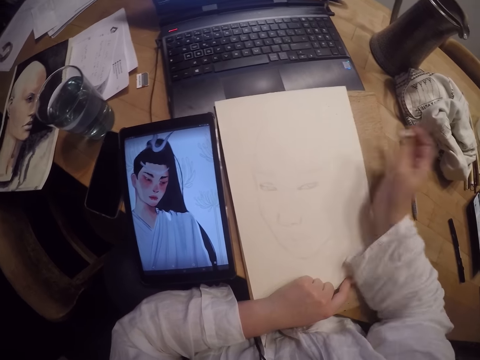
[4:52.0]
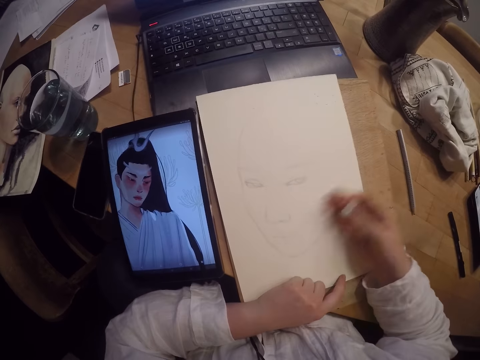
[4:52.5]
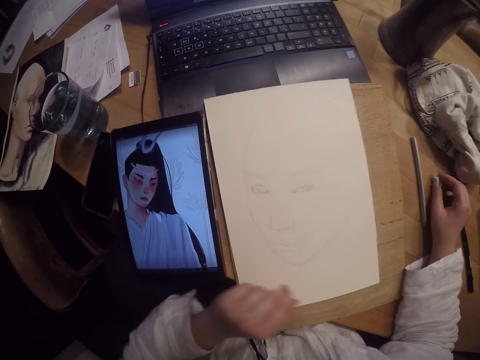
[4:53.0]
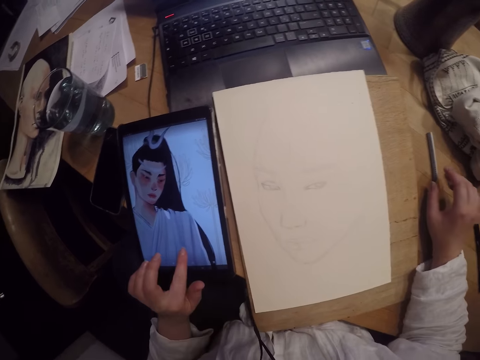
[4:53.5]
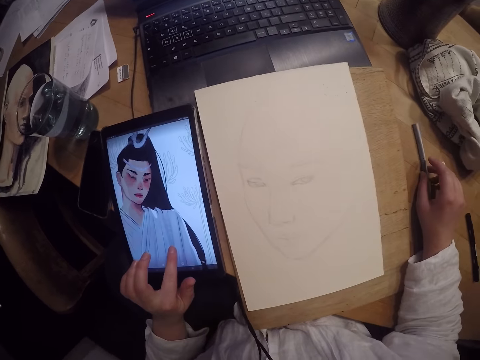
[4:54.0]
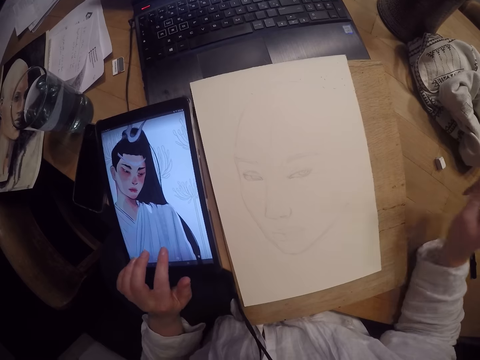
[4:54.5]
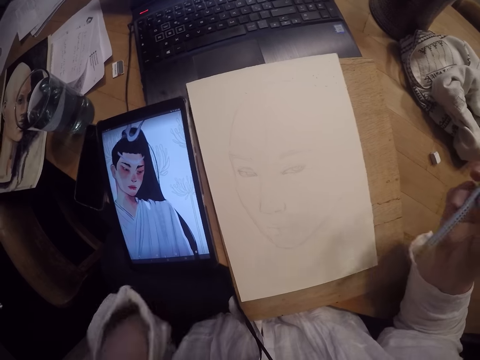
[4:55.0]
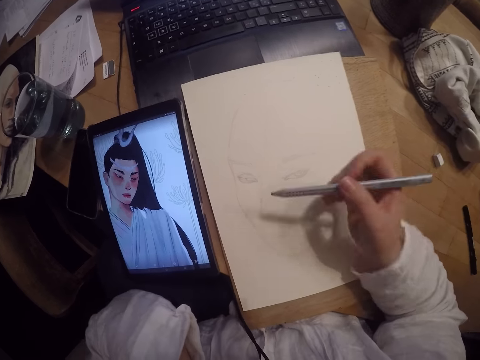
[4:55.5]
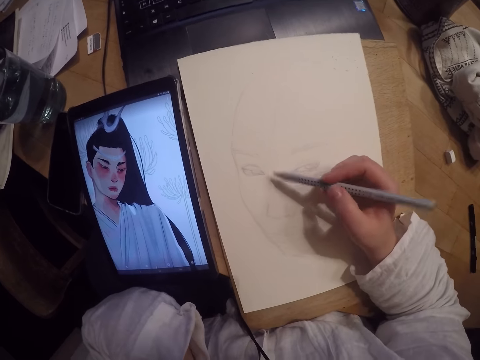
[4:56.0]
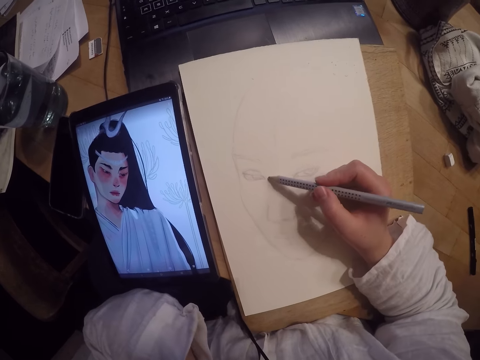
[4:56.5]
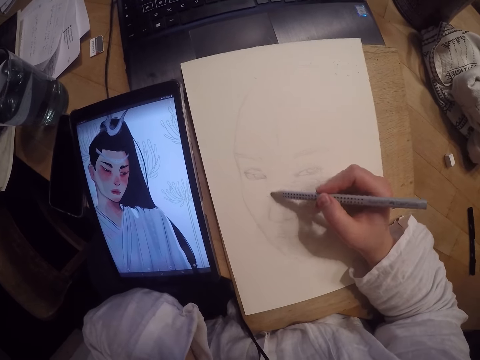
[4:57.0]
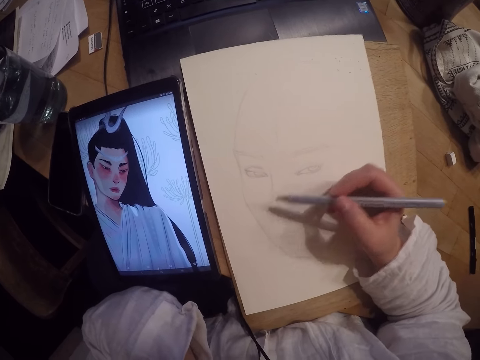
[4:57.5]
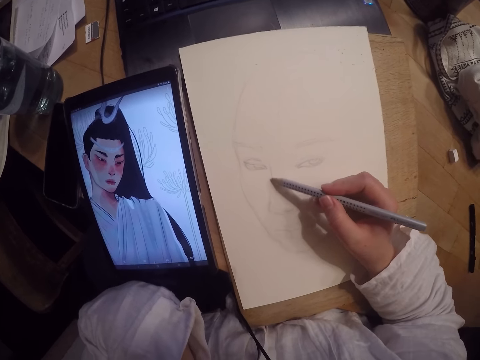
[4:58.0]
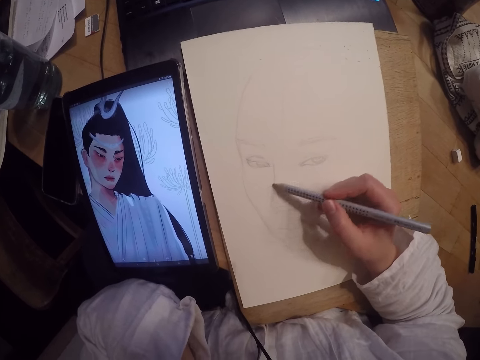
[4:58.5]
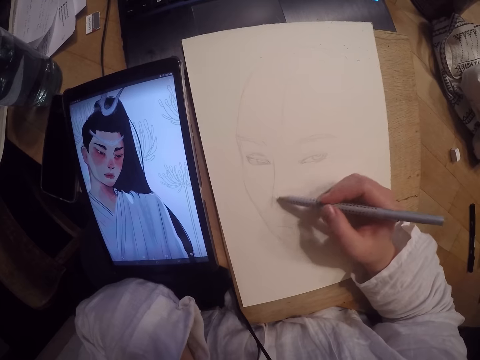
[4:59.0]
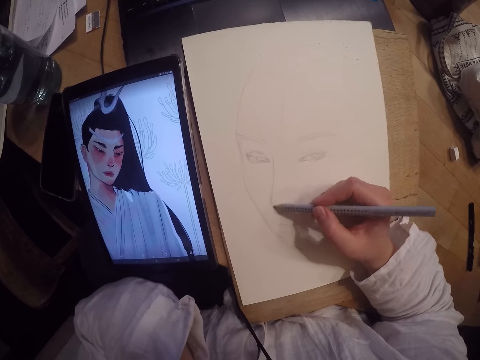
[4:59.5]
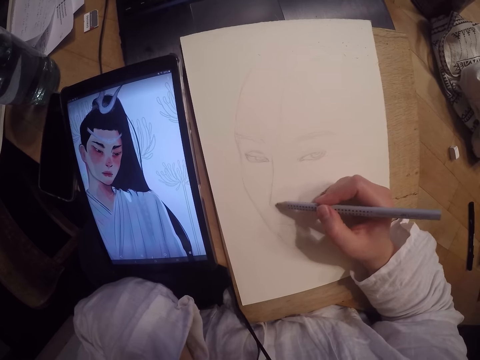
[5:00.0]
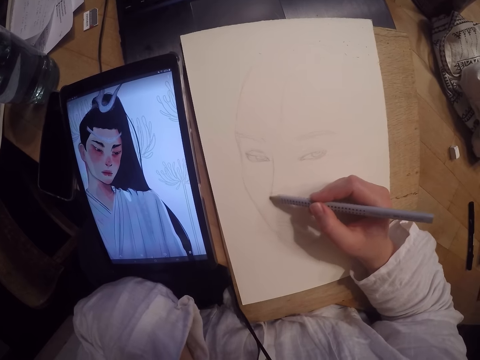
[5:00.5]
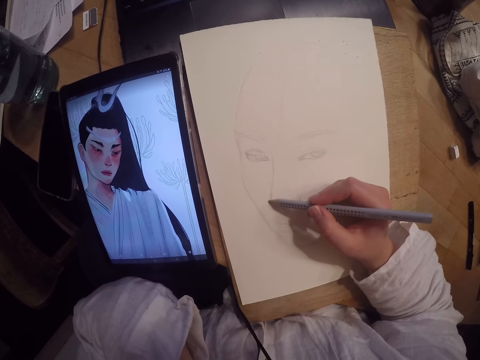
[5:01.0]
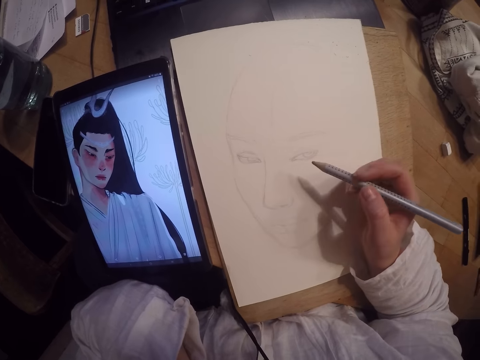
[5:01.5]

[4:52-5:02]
The camera wearer drops the eraser on a table. She touches the electronic tablet screen with her left index finger. She picks up a pencil on the table. She draws on the paper sheet with her right hand.

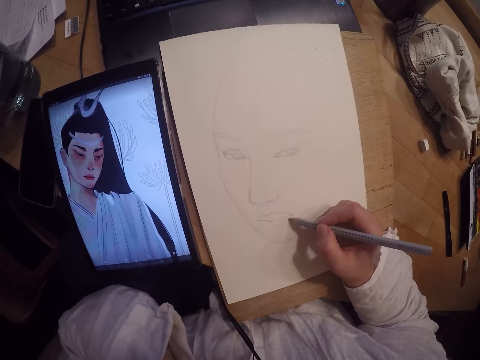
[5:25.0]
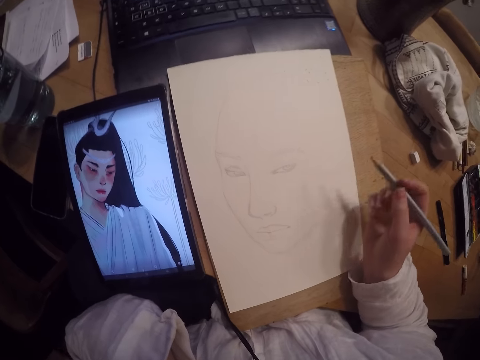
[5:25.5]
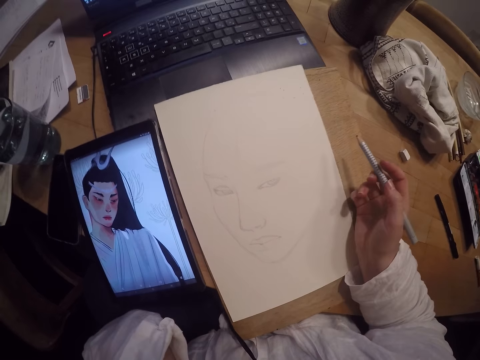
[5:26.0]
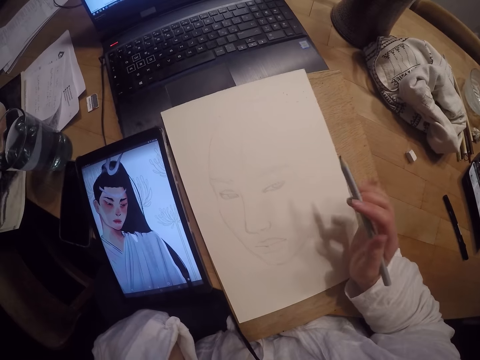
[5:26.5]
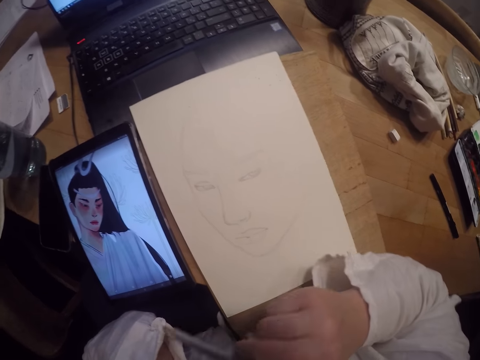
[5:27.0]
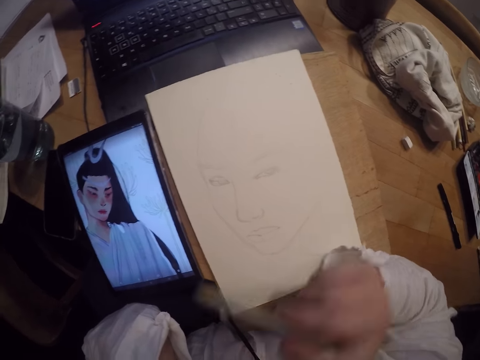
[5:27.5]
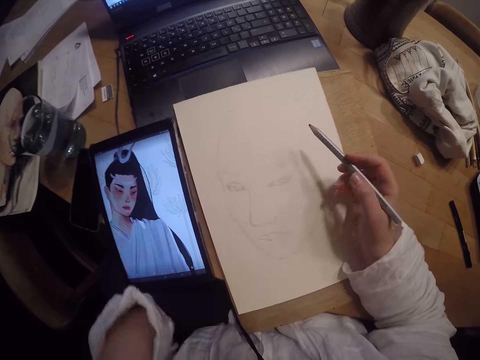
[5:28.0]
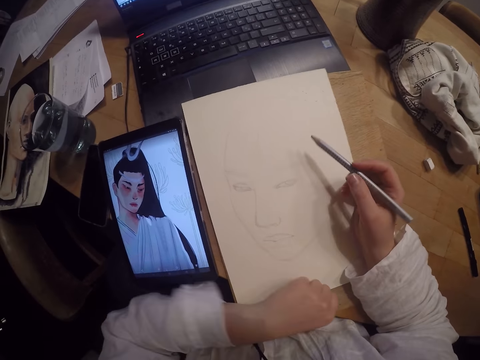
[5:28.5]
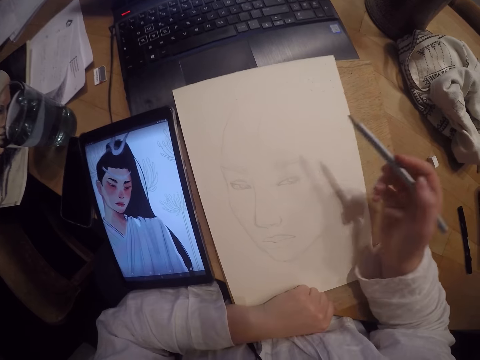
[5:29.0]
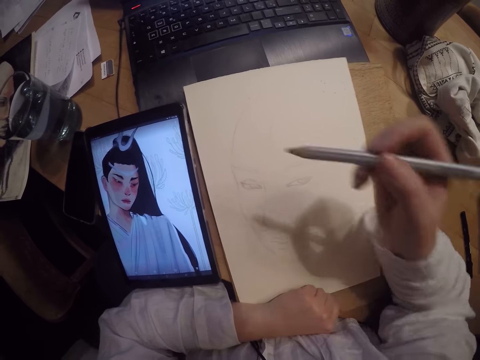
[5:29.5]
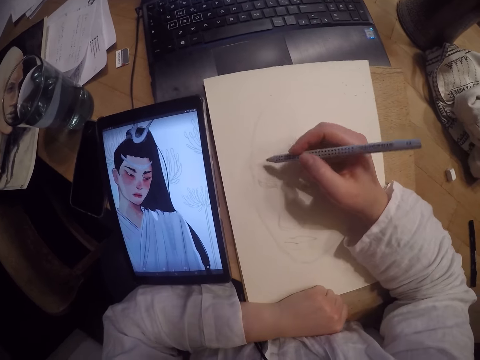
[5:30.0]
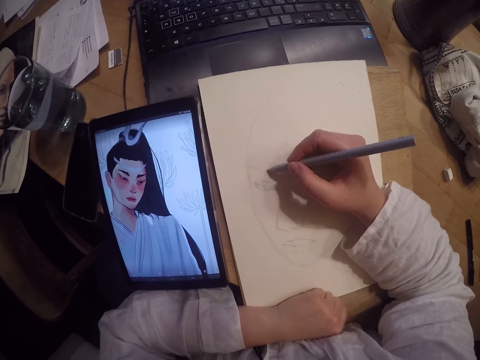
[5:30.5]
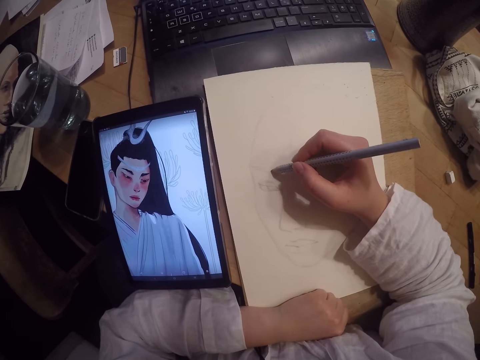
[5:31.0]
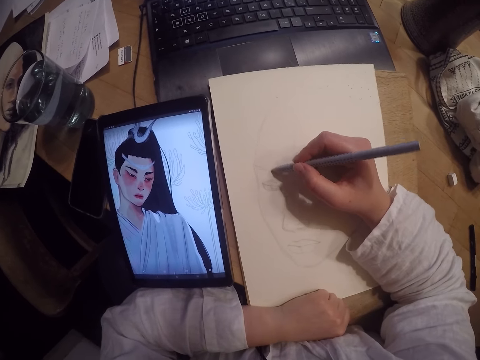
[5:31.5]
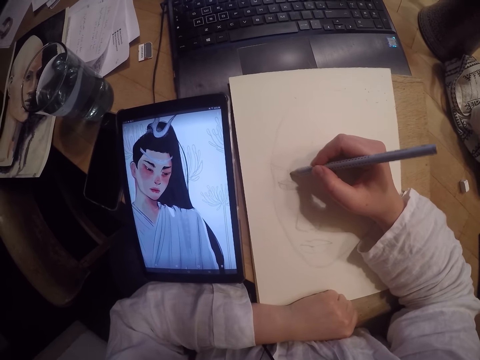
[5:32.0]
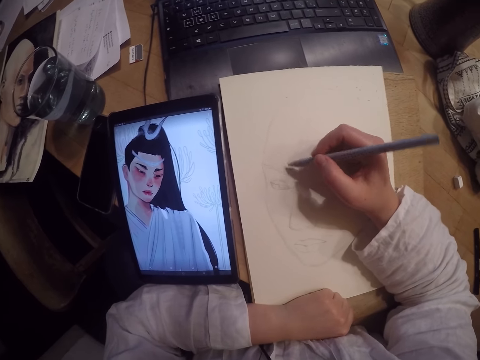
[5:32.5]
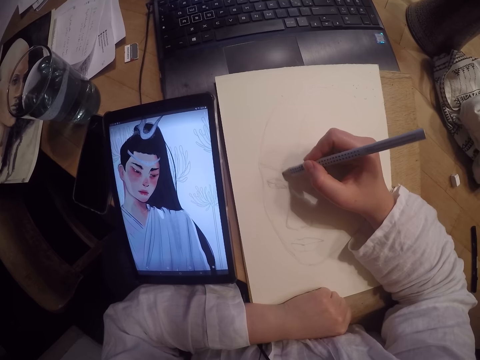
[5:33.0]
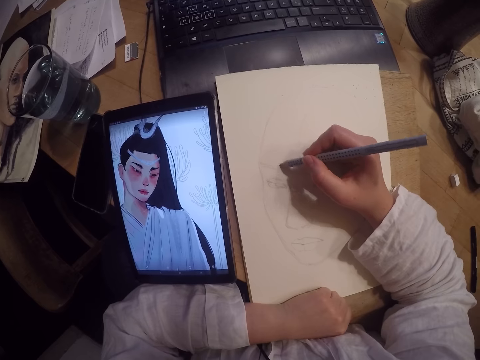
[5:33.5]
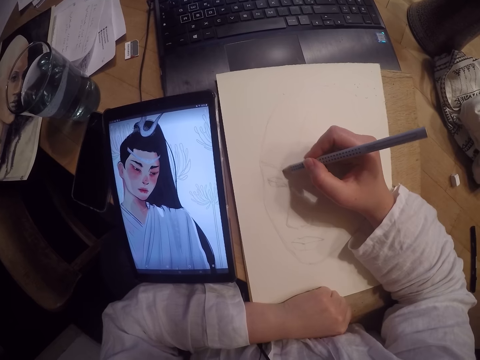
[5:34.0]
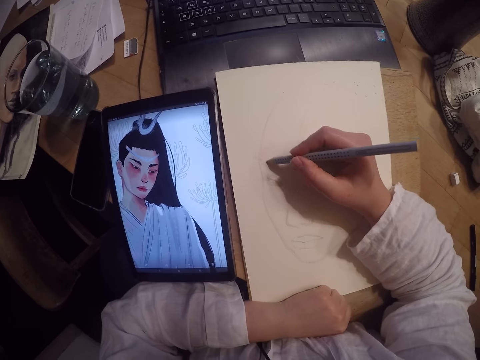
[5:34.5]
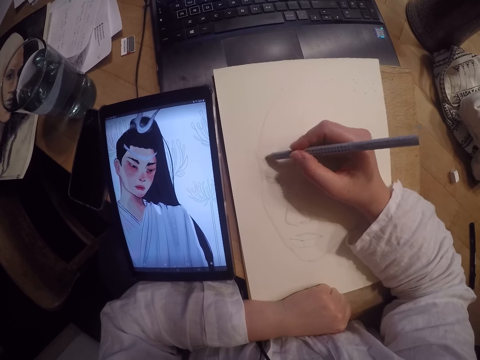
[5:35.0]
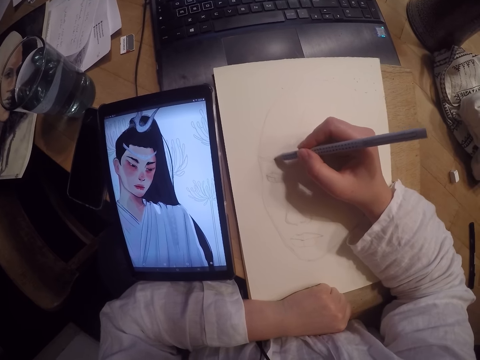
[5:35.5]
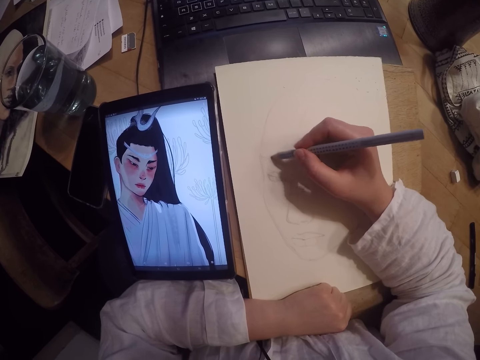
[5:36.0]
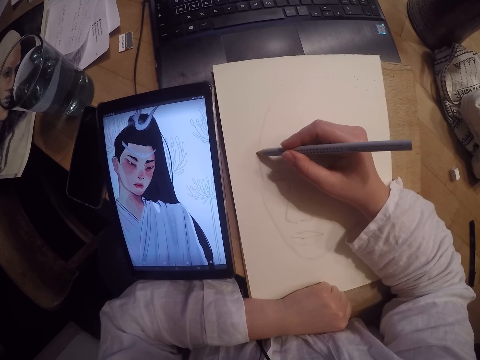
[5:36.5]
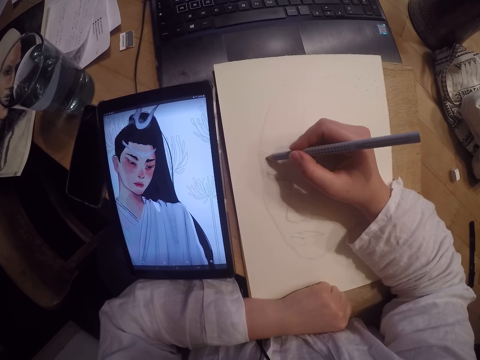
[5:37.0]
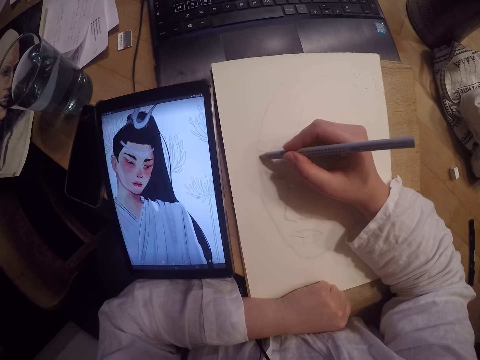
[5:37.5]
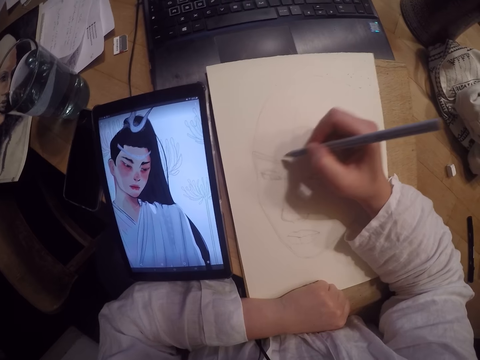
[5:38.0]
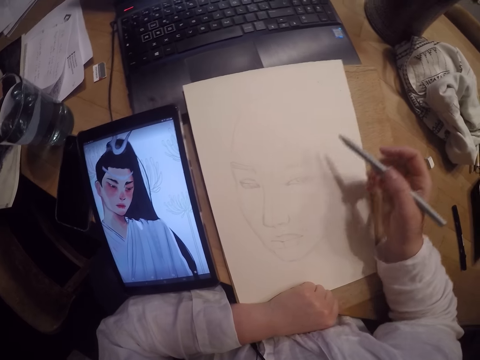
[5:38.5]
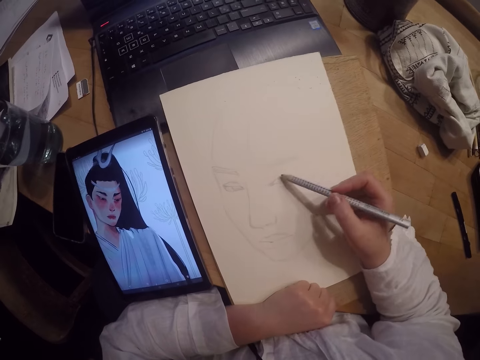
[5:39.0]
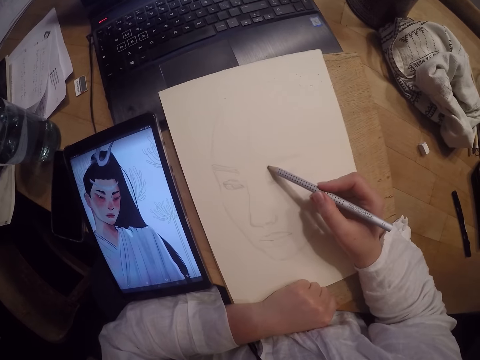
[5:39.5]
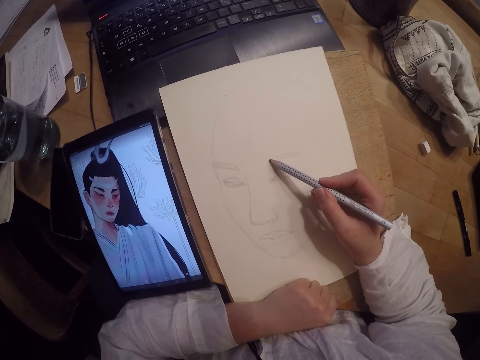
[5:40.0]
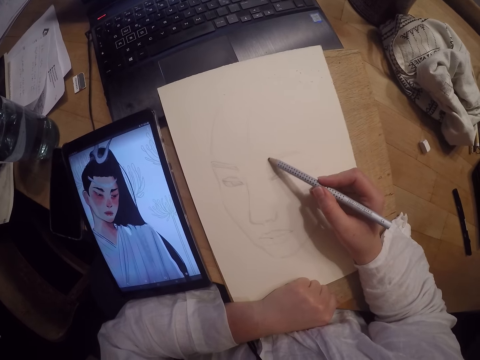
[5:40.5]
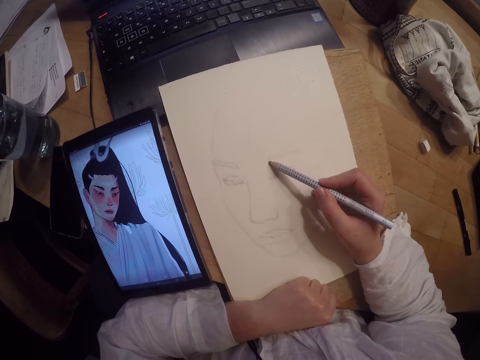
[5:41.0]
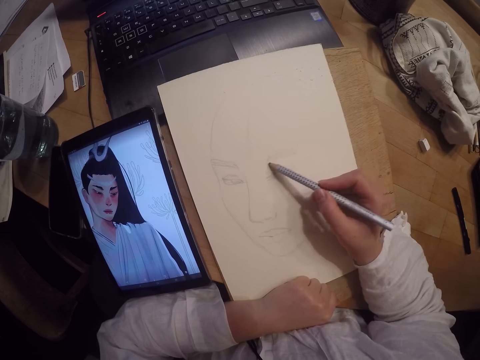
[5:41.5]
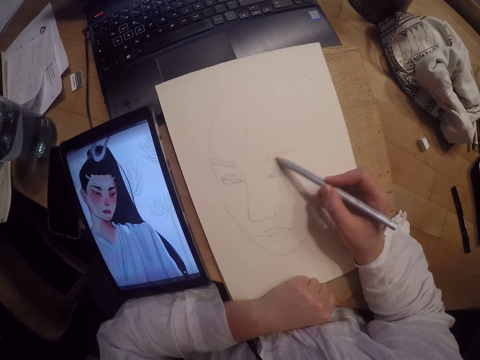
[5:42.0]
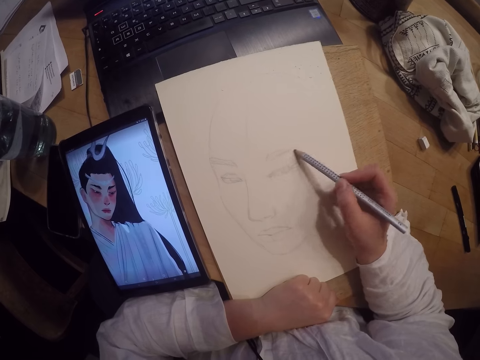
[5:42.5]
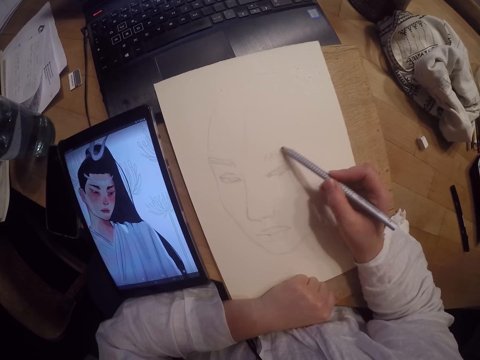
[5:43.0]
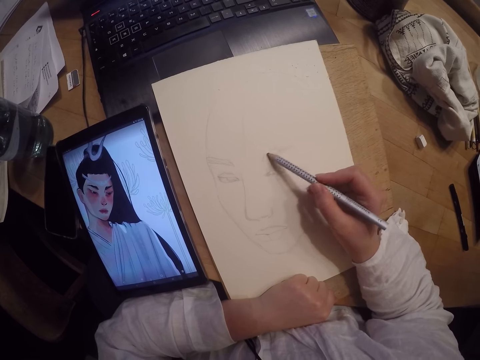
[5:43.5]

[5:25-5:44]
The camera wearer wipes the paper. She scratches her nose with her right hand. She touches her face. She draws on the paper sheet.
